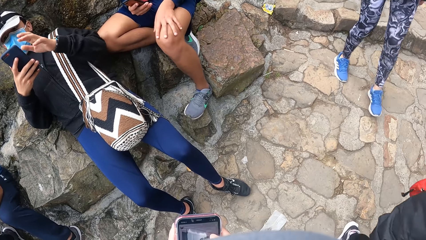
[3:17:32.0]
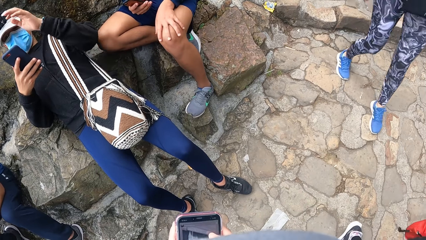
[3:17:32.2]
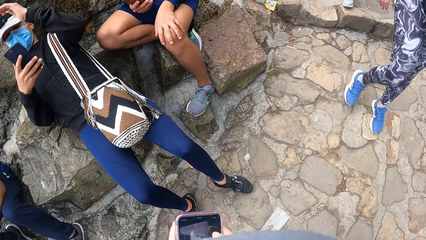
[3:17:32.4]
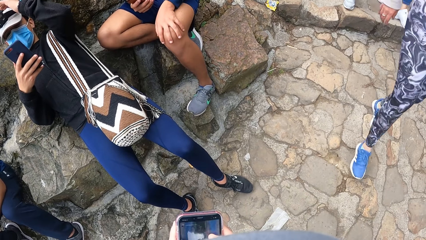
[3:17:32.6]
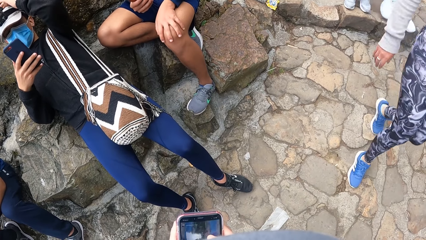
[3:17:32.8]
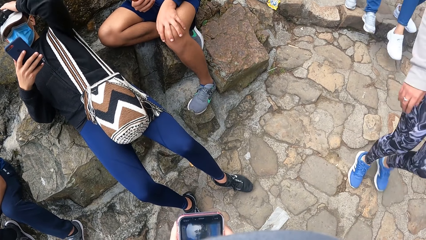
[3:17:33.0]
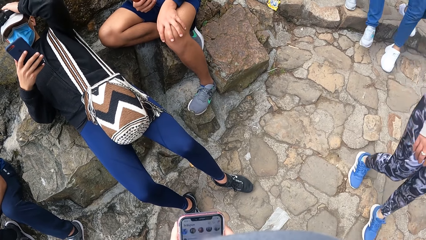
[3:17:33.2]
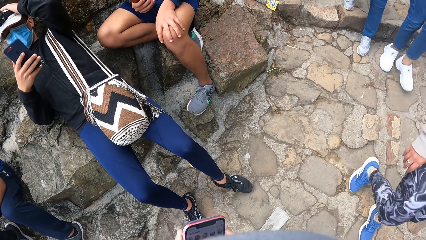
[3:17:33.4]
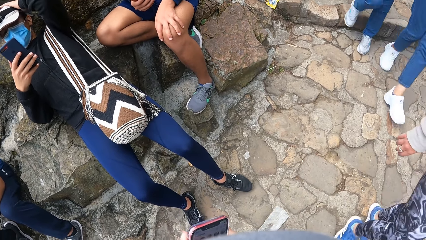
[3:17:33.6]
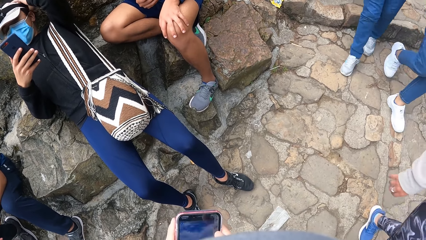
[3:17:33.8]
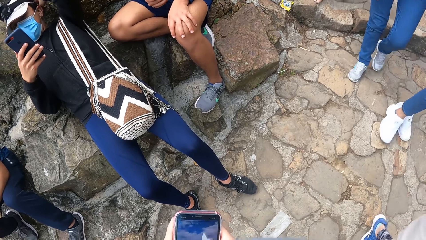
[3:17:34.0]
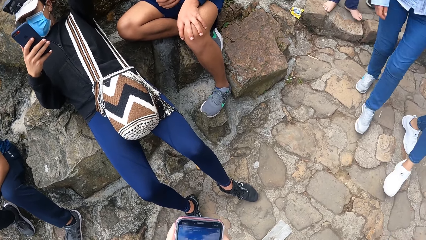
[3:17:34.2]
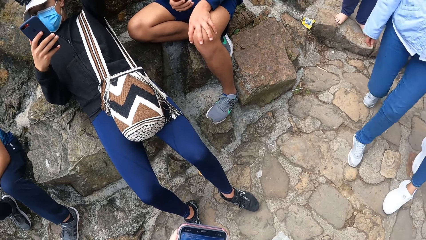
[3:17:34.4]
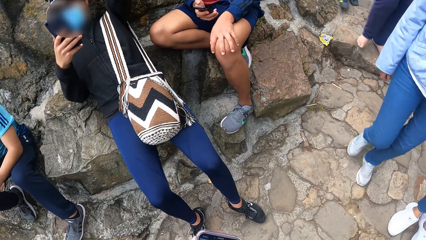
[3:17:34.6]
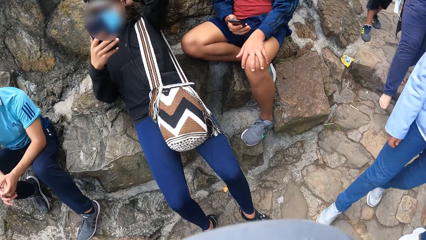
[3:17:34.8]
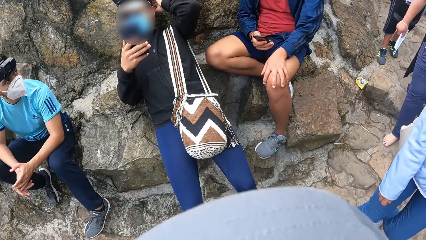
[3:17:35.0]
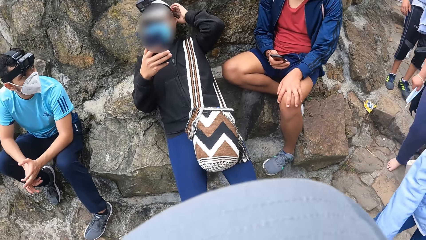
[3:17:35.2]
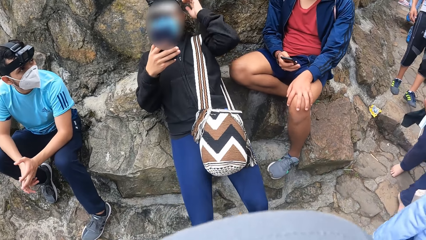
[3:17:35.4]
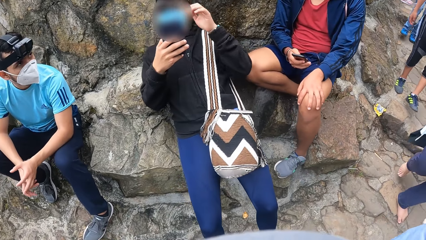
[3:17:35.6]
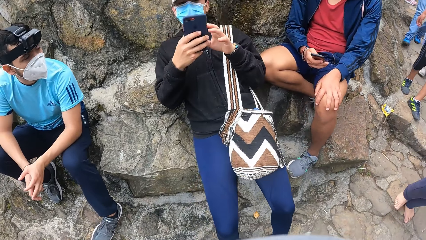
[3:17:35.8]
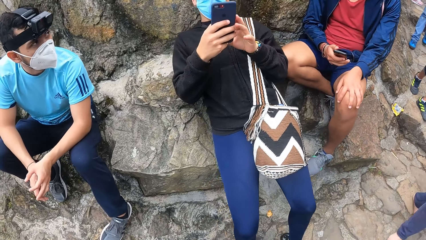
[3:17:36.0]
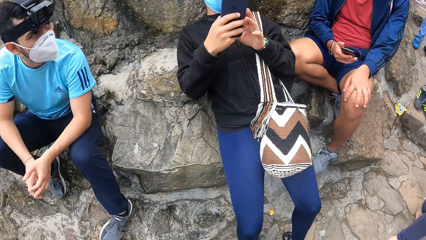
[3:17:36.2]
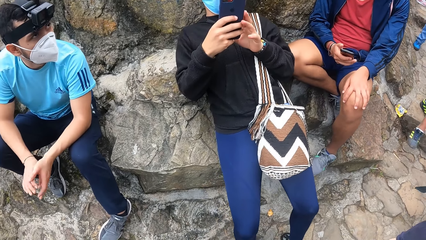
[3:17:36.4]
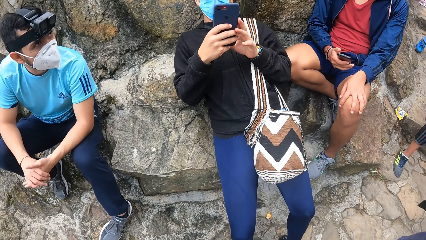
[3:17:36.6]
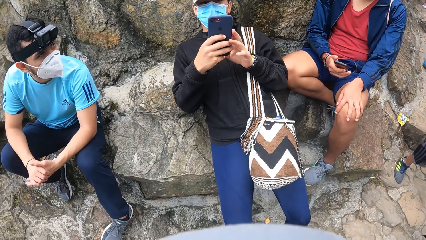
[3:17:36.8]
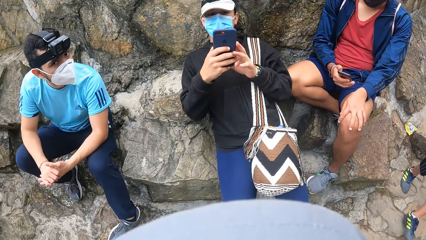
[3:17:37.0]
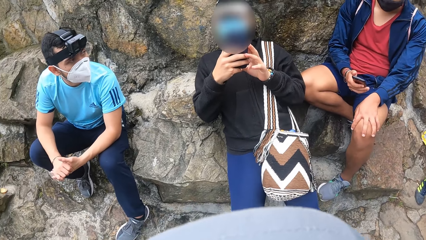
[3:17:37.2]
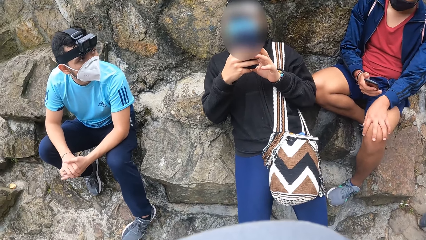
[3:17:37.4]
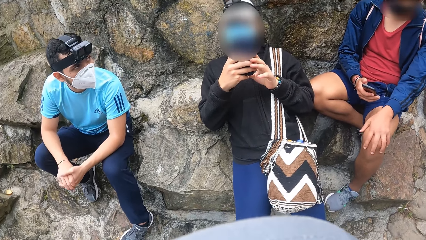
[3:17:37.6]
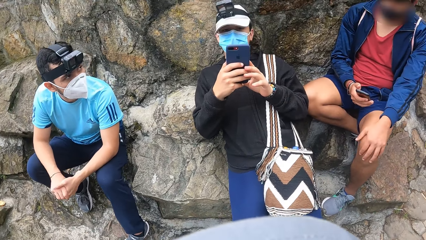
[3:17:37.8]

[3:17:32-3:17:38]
The man touches the cap on his head with his right hand.

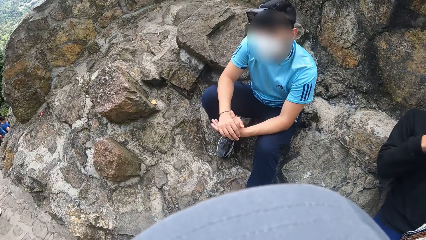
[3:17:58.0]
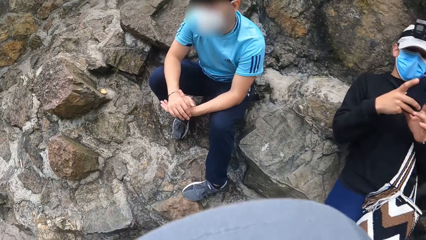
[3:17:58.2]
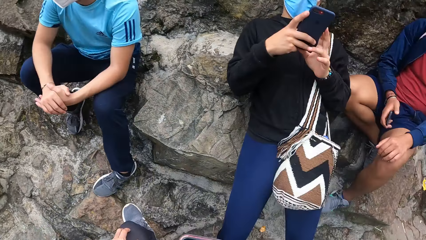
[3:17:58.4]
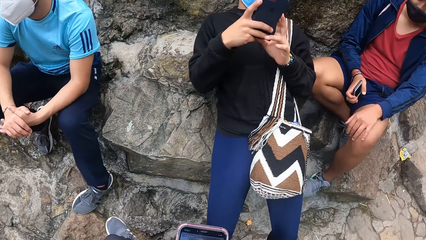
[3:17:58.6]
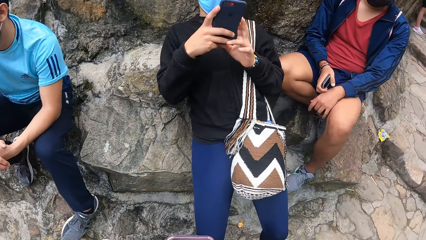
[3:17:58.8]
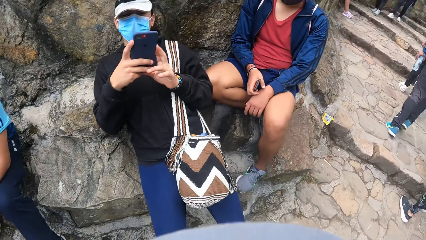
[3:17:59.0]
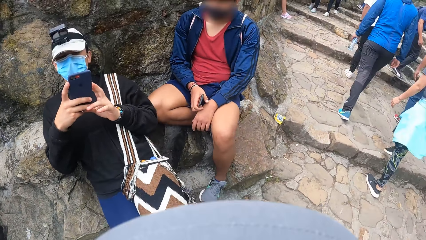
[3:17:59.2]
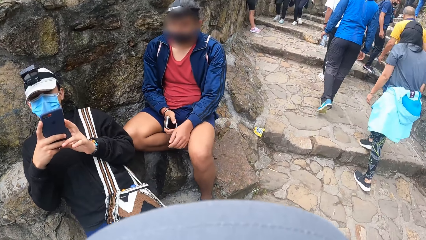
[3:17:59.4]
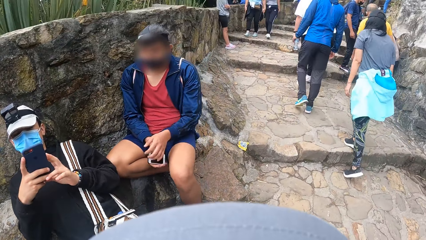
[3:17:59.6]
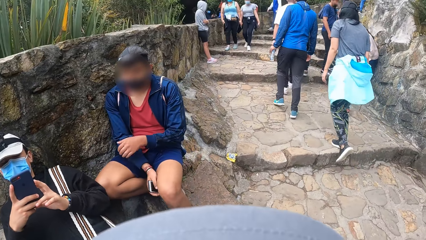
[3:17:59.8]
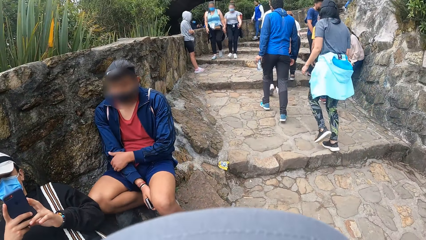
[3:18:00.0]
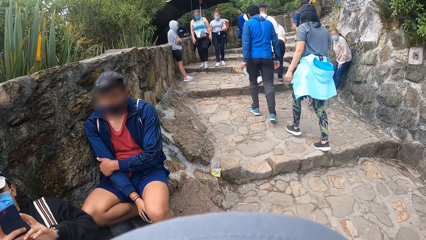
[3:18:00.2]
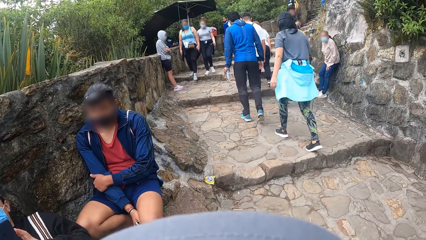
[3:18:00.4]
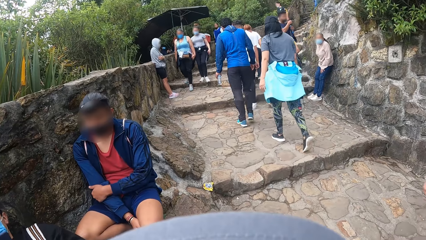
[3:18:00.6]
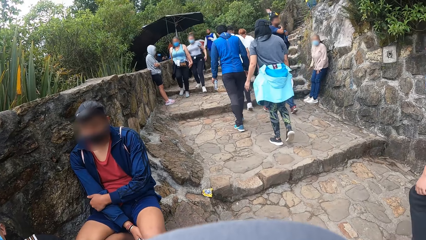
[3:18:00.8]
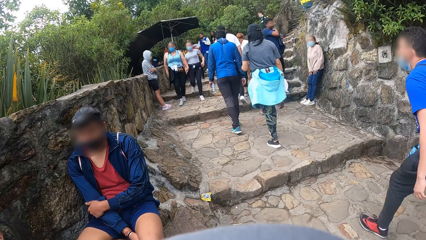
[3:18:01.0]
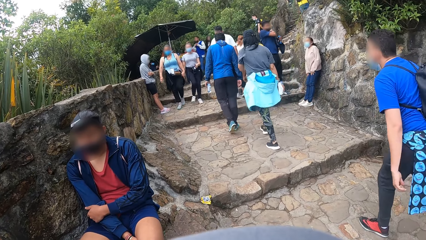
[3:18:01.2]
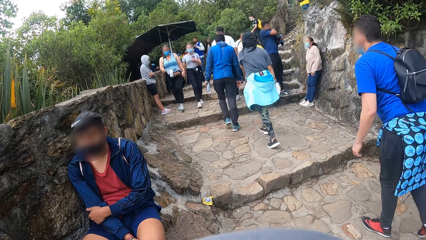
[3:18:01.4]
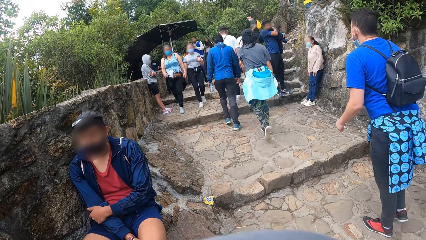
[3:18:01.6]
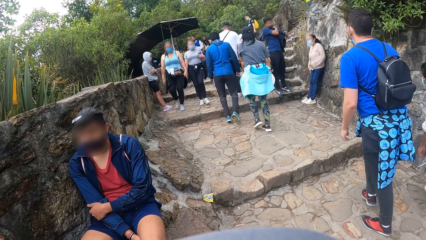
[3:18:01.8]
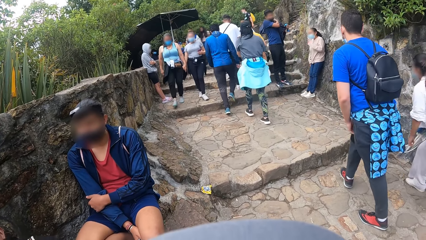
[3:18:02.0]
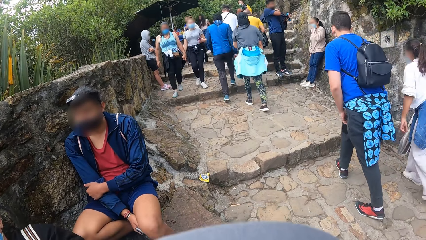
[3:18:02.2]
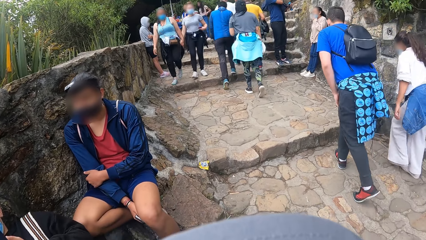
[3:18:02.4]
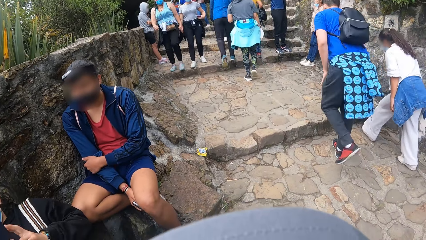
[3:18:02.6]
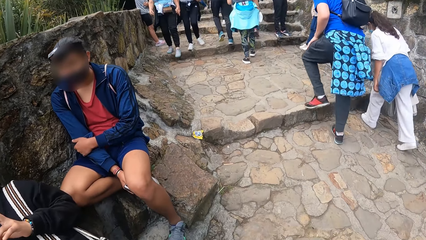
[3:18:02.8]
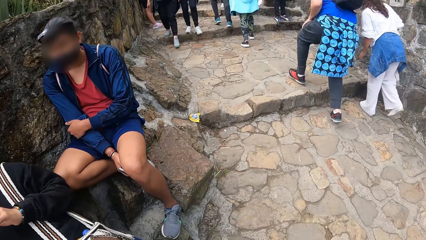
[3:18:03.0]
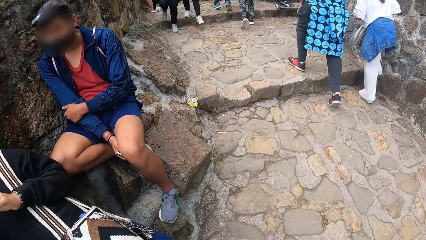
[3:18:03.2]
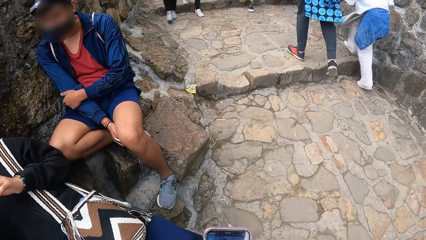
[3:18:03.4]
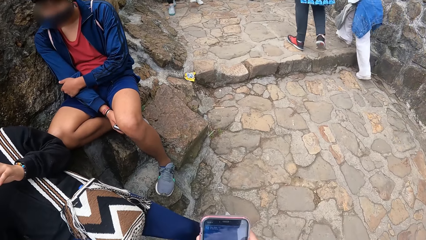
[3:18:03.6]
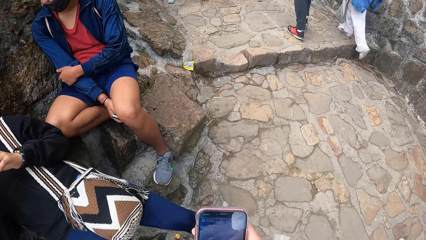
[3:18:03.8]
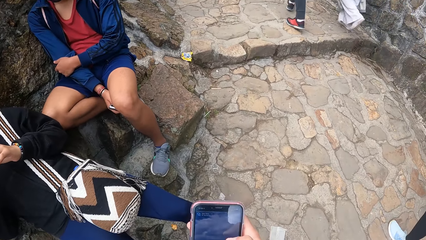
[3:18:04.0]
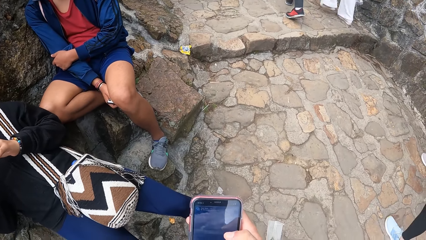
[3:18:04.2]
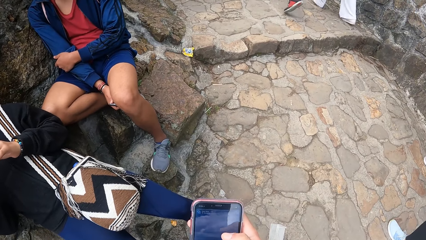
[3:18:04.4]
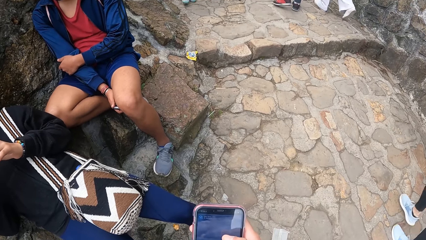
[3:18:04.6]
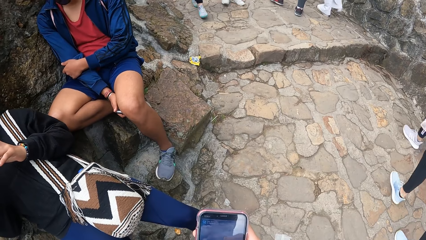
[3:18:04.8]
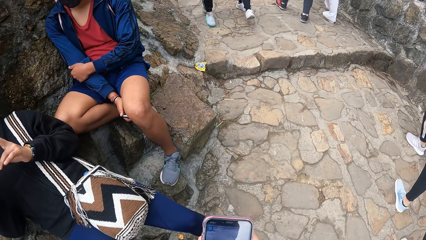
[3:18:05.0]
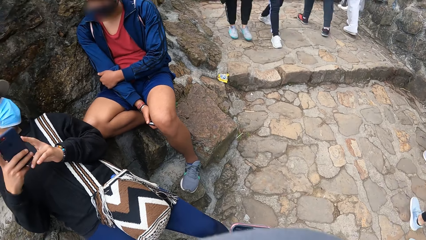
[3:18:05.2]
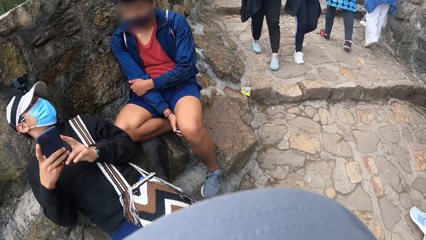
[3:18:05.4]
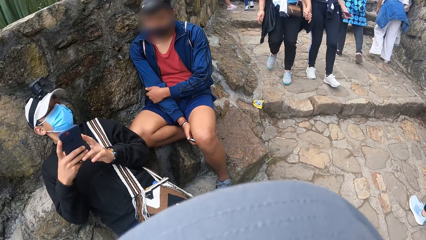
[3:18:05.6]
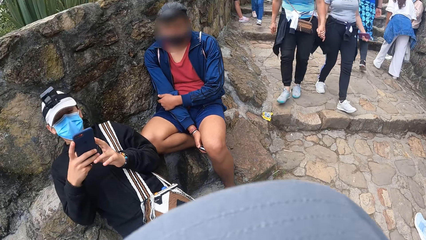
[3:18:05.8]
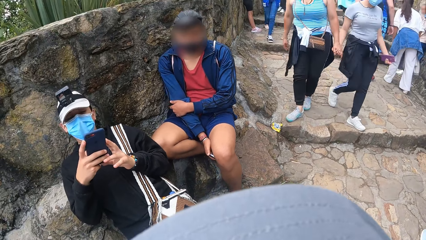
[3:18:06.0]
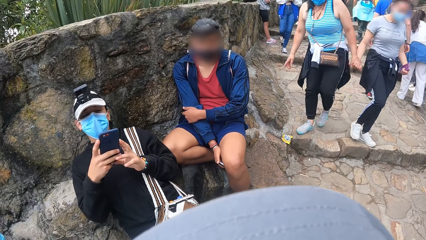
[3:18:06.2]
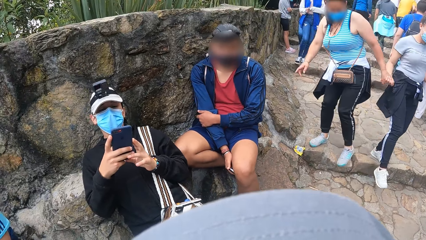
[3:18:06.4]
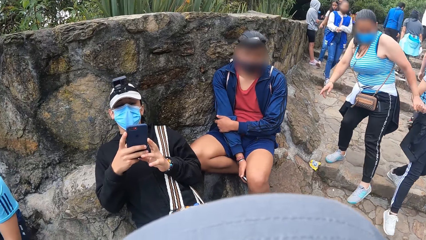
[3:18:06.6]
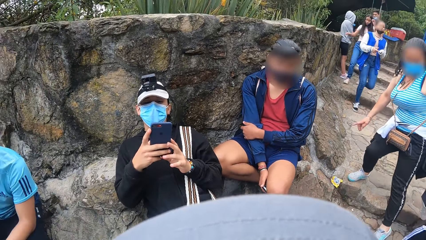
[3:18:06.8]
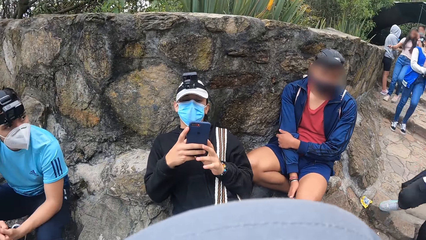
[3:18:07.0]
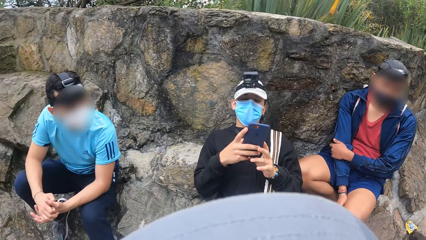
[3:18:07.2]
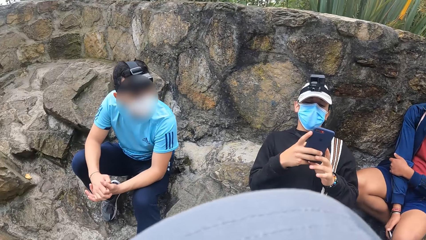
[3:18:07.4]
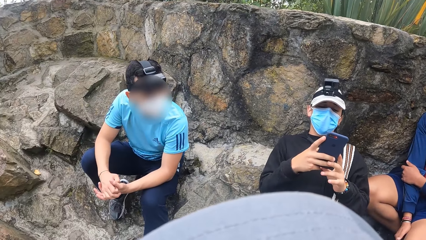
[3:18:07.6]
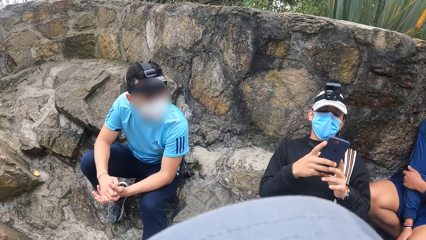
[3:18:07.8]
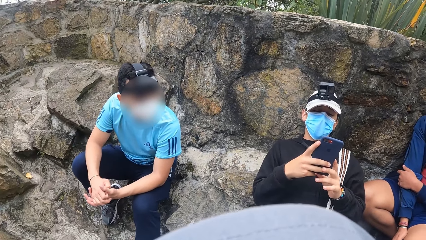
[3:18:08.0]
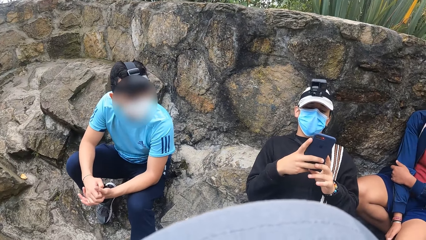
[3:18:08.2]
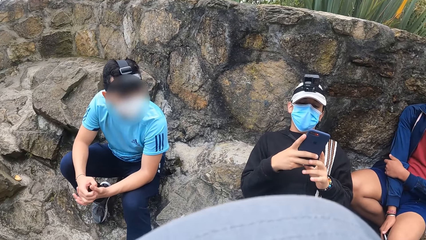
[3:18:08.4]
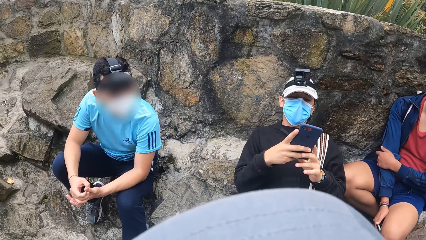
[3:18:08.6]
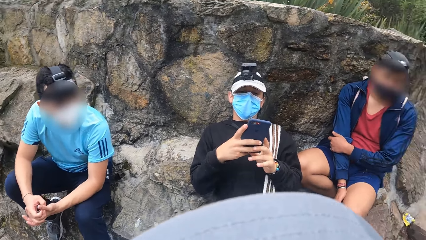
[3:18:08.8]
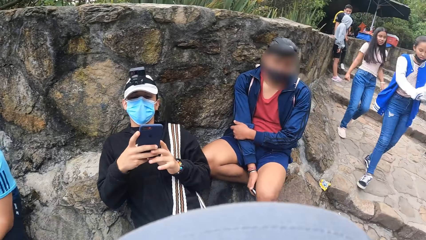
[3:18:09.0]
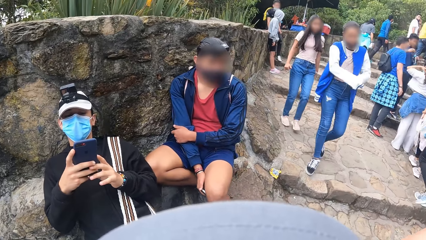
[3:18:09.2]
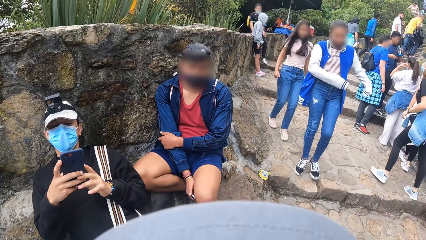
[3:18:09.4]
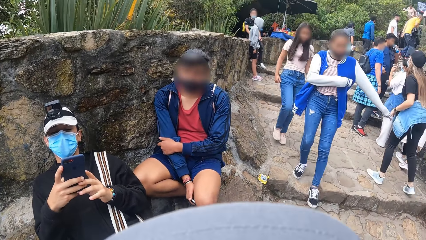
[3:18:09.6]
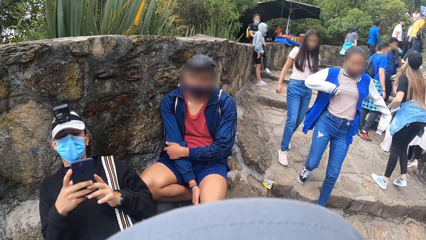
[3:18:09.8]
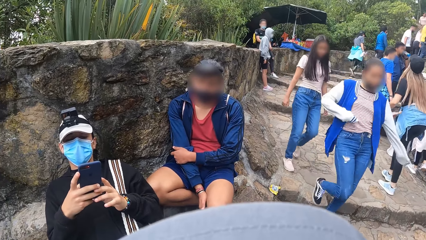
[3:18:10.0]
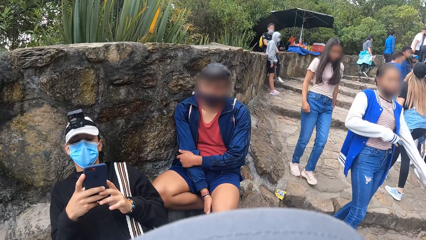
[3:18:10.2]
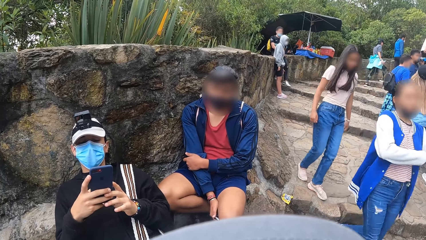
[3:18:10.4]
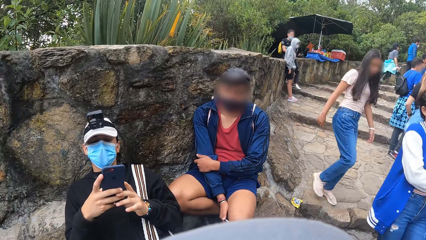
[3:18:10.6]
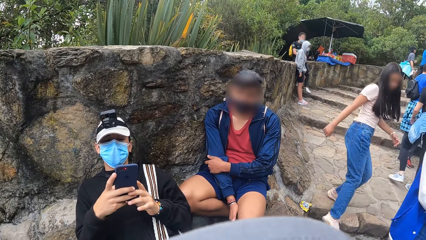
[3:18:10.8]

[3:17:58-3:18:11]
The man touches his right hand sleeve with his left hand. The camera wearer looks around.
